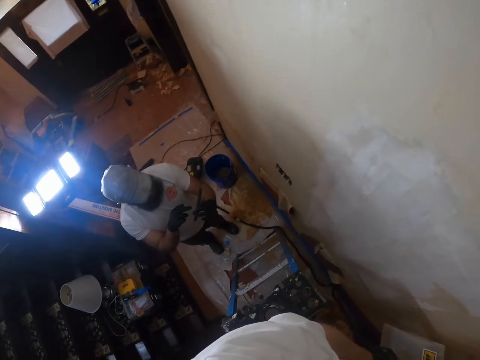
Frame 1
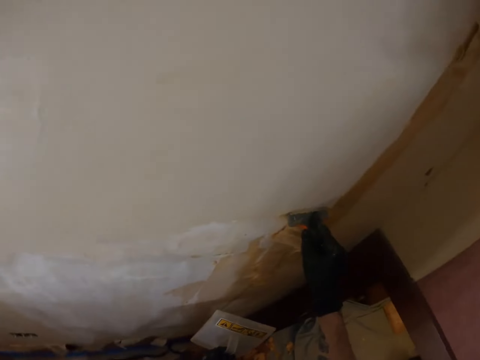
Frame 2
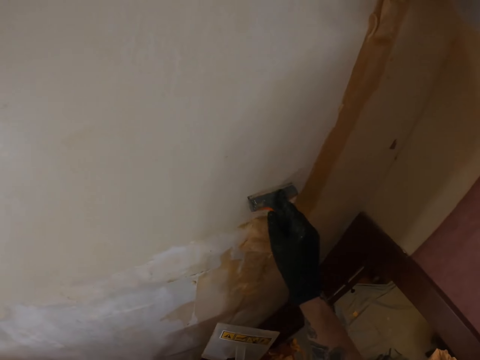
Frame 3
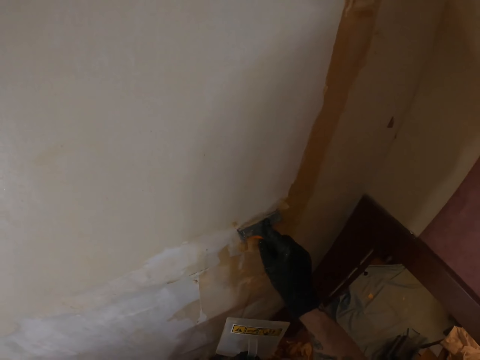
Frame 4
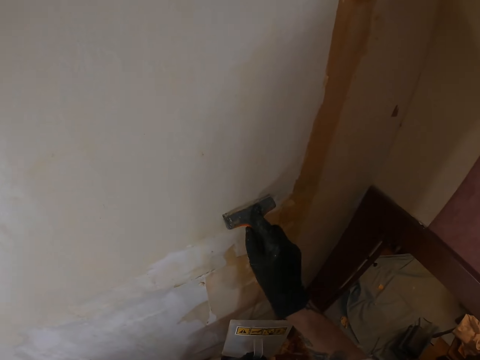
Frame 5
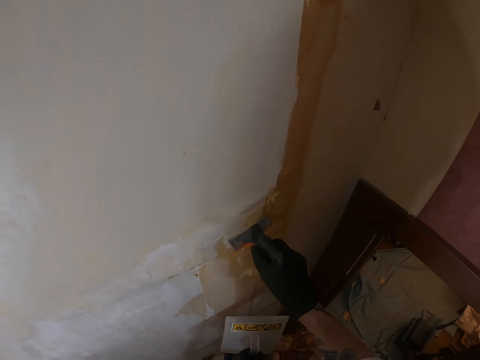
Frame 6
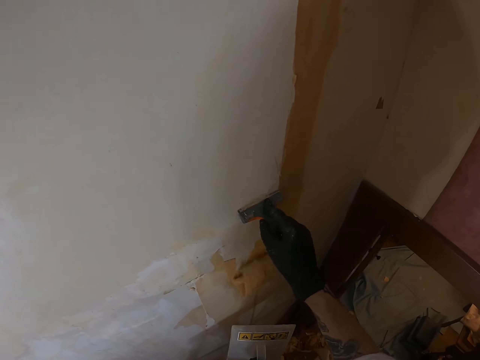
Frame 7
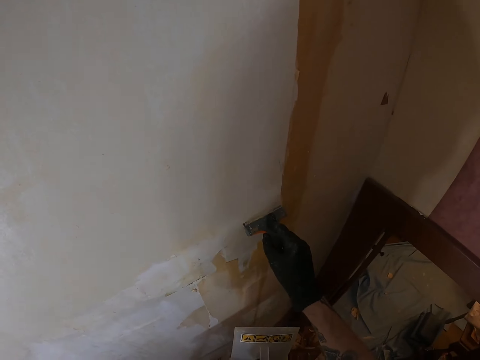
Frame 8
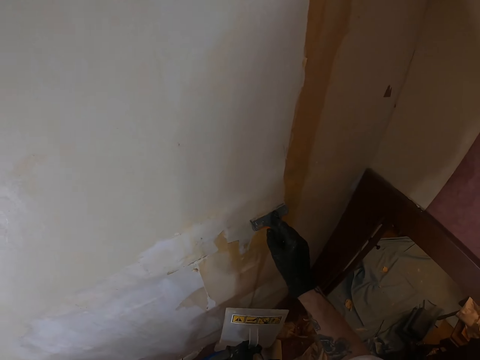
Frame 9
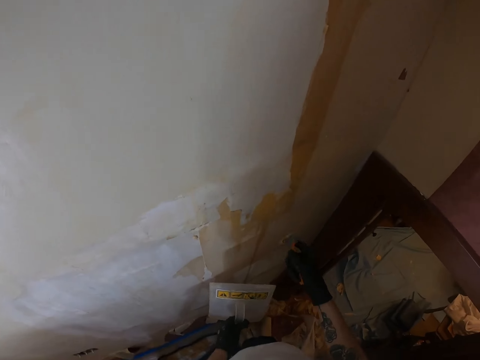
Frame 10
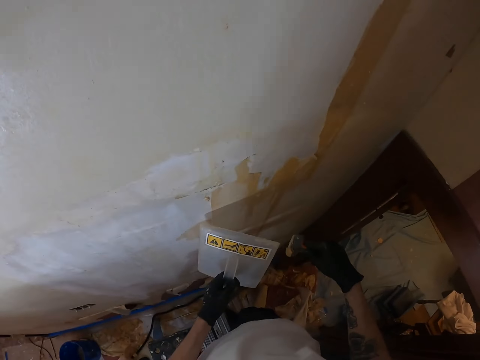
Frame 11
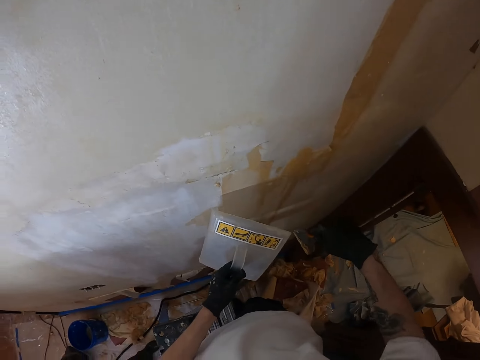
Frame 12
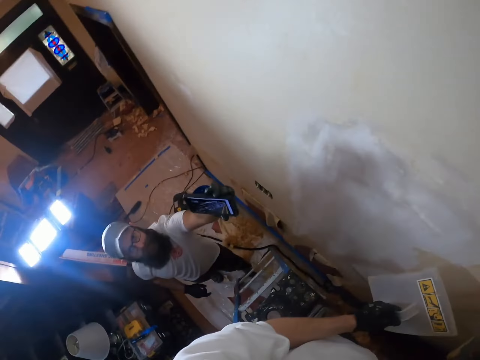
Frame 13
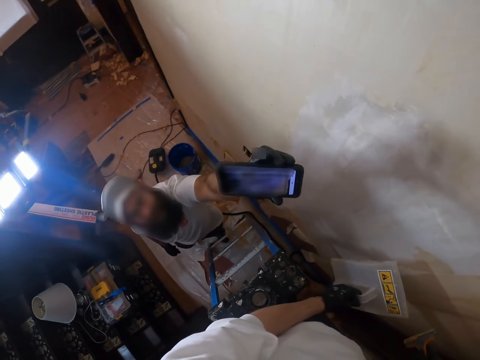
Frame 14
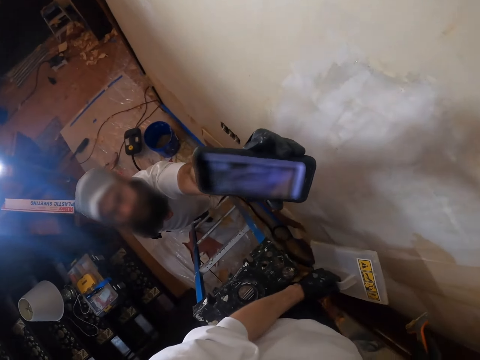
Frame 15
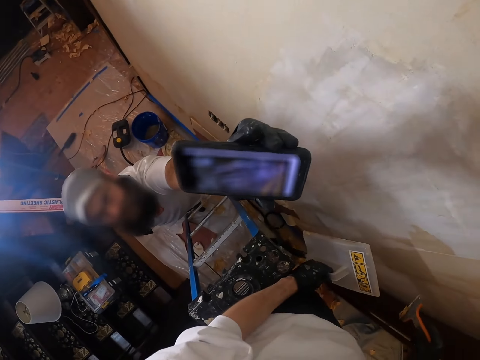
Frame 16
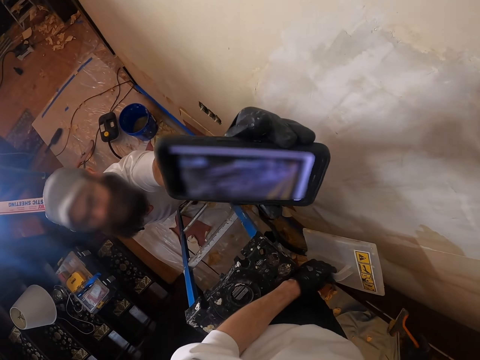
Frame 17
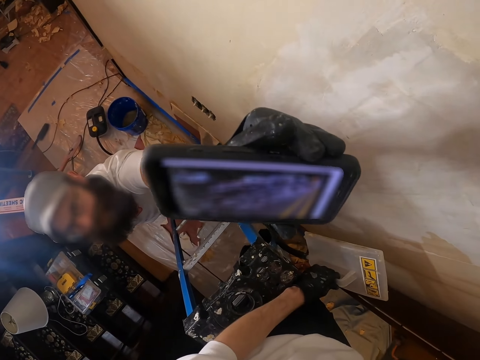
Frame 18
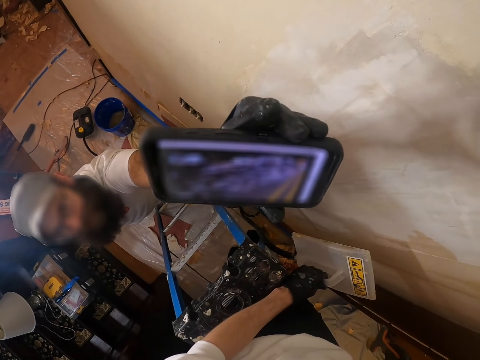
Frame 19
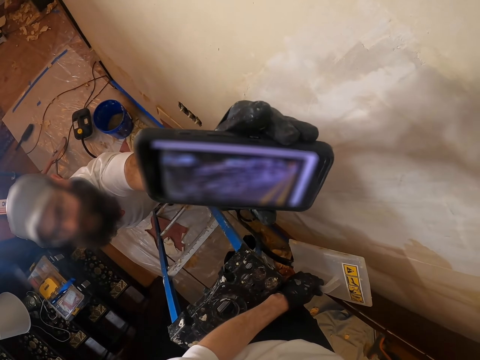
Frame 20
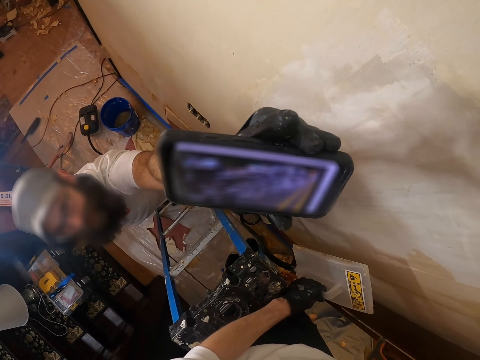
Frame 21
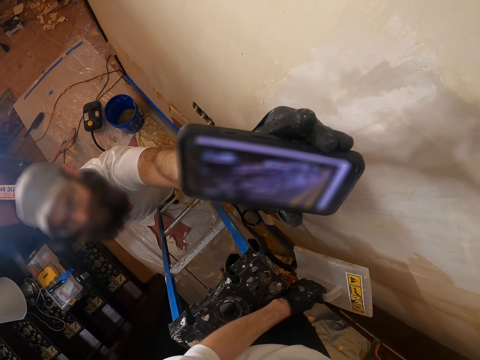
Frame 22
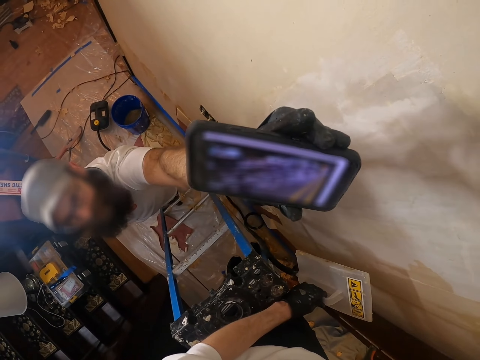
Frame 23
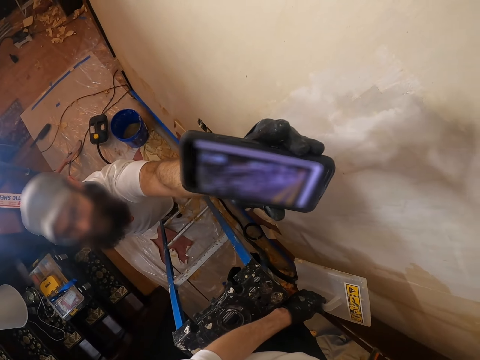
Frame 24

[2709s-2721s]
The camera wearer looks around. They remove old paint from the wall with a putty knife. They remove the paint using something. A person shows the camera wearer the phone.

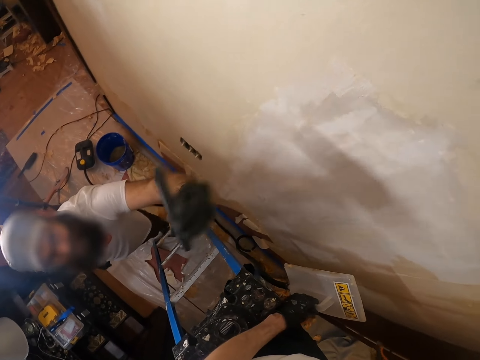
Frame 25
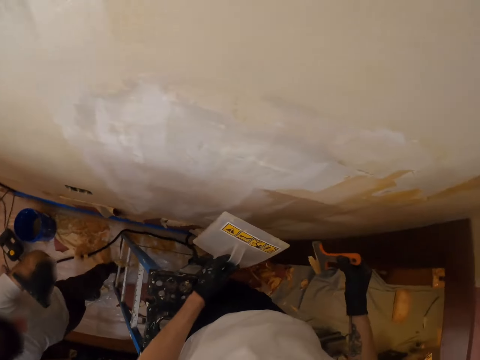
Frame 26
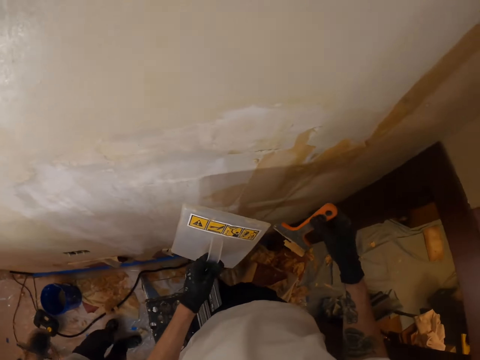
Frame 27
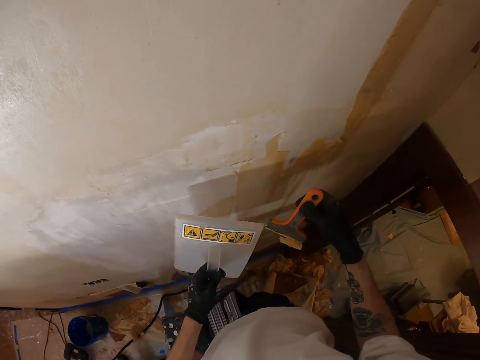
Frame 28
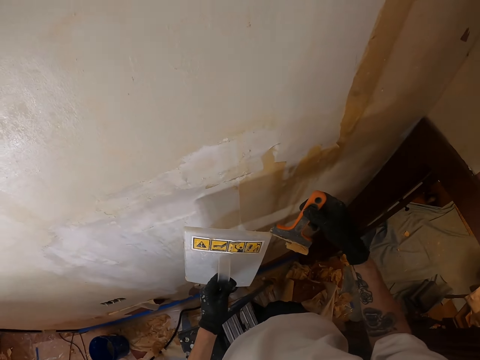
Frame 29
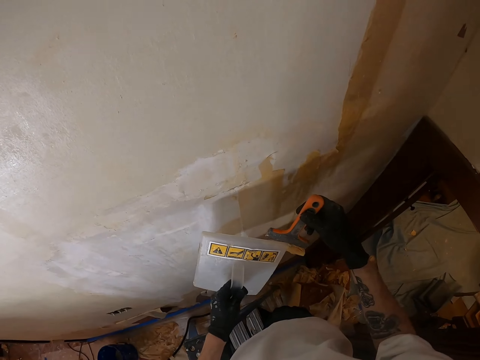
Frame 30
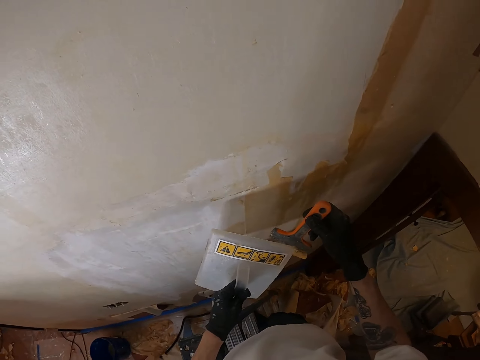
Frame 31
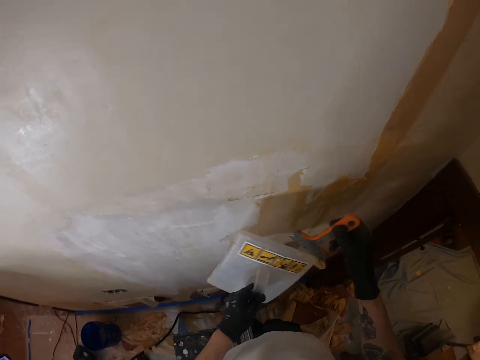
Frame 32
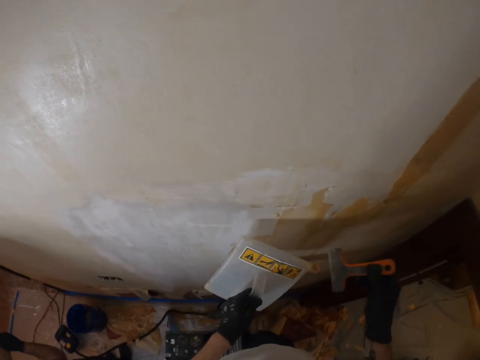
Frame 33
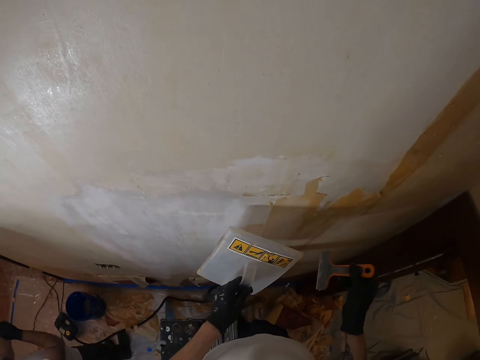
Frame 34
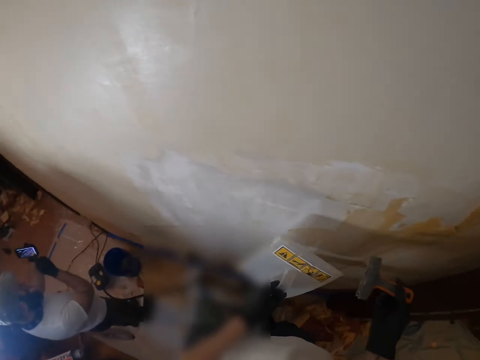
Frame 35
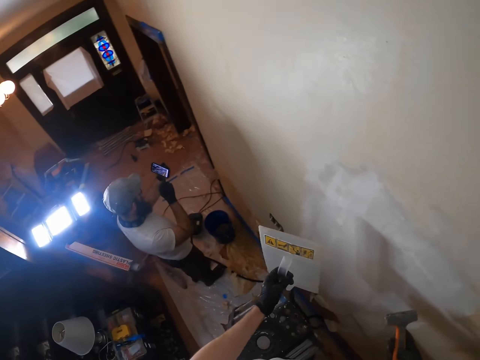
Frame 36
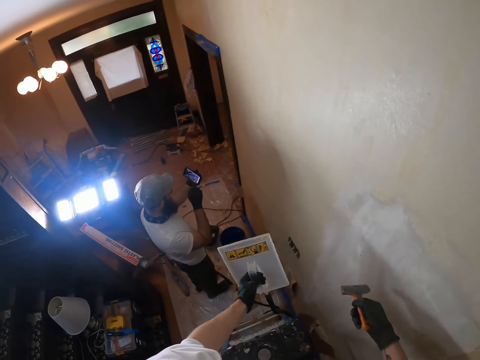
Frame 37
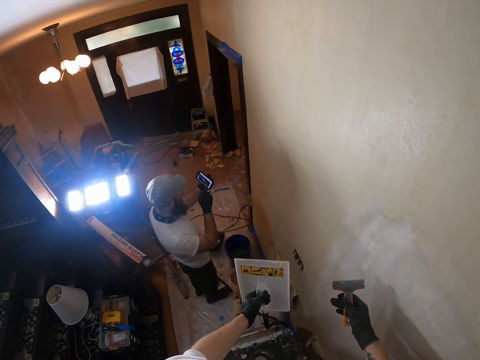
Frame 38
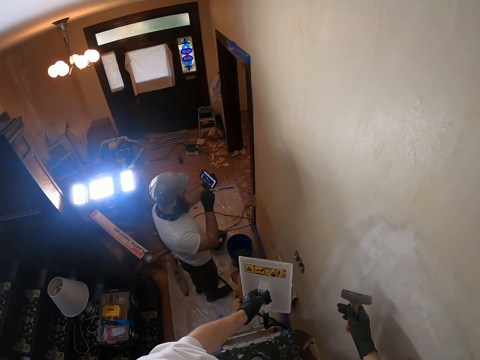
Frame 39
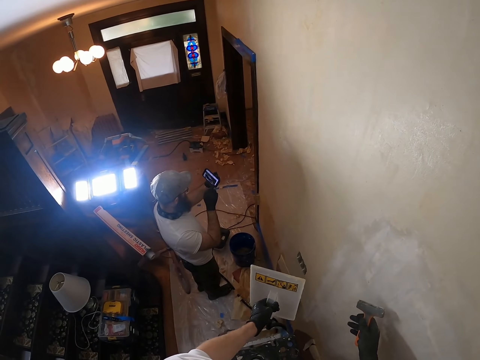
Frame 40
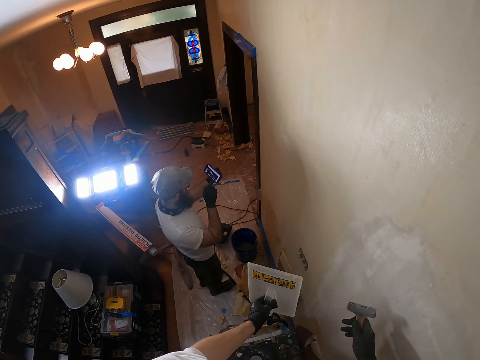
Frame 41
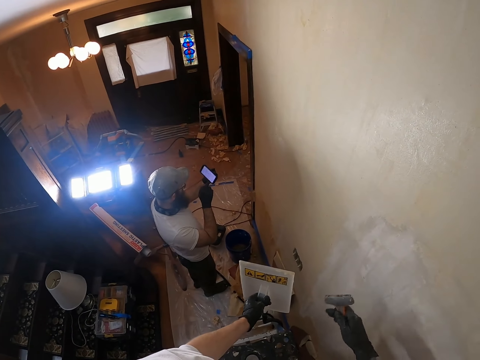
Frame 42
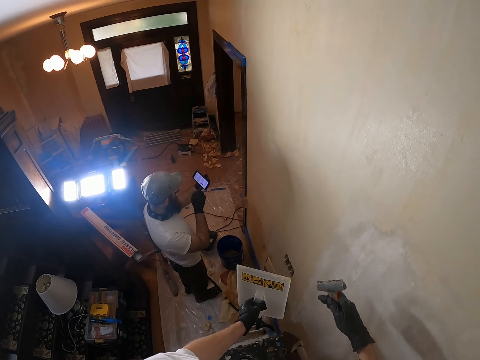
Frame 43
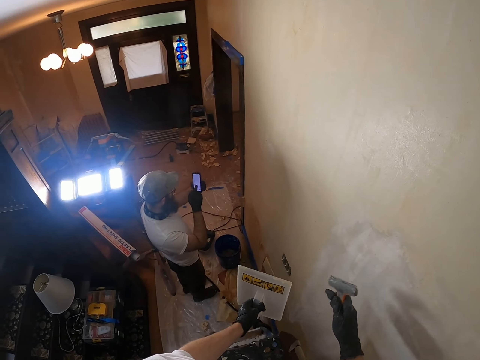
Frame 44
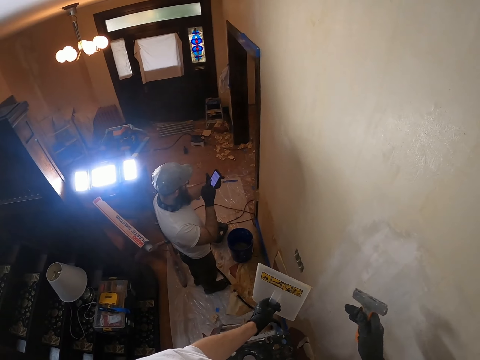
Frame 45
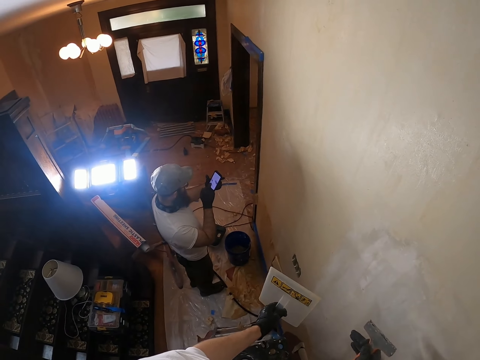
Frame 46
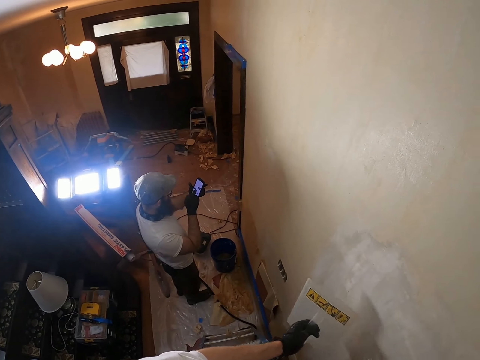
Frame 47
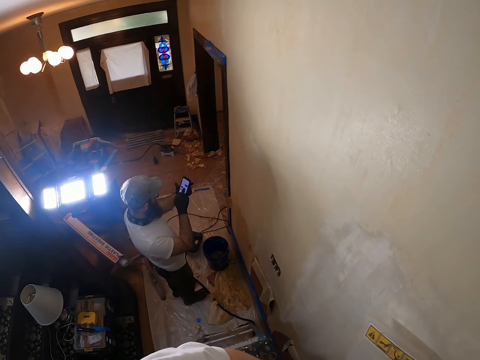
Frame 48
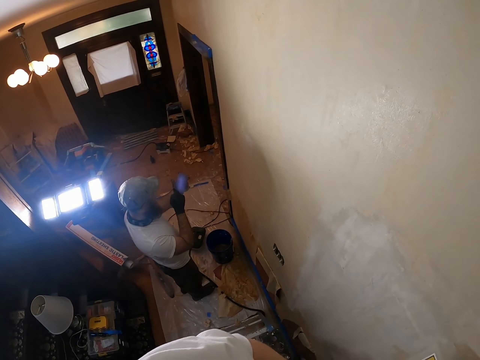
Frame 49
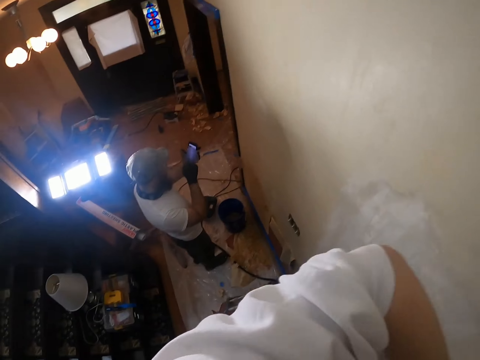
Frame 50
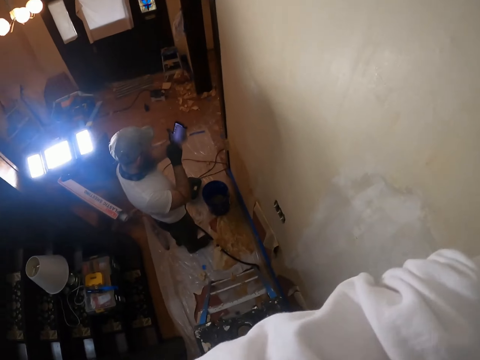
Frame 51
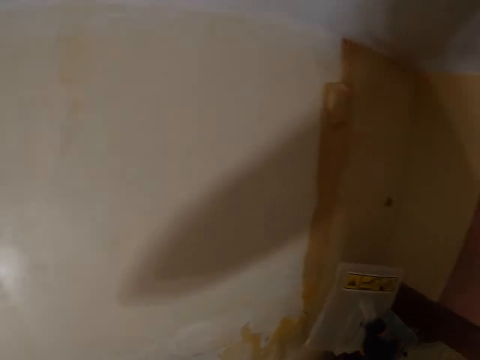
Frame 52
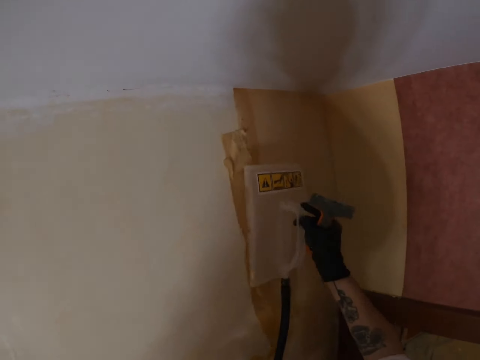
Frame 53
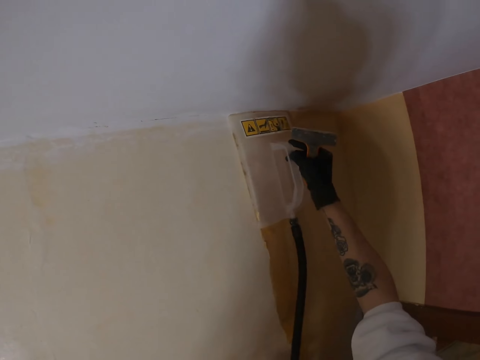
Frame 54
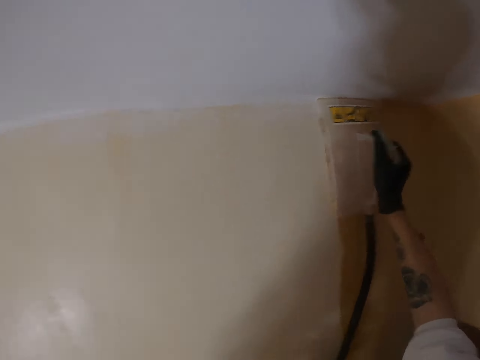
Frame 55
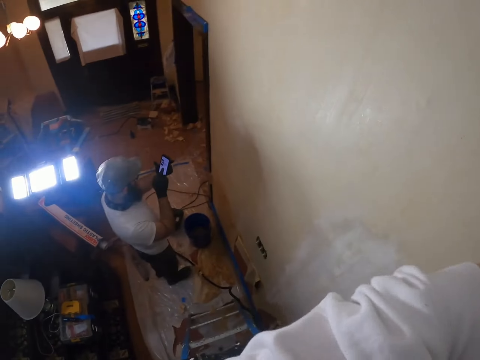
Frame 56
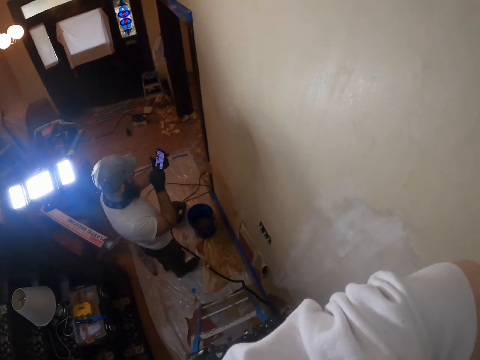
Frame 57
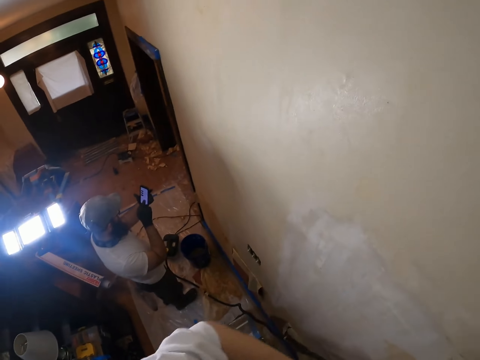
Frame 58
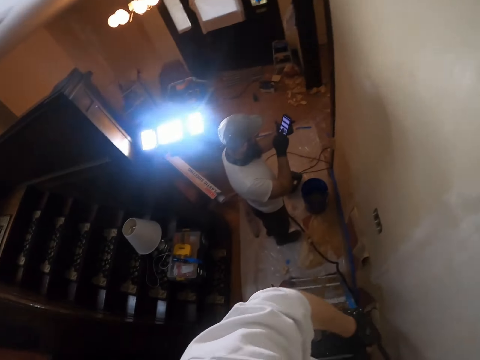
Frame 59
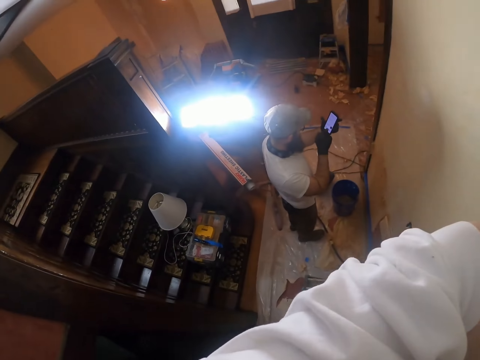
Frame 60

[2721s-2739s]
The camera wearer looks around. They do something with a putty knife. They remove the paint using something. They look around. A person uses the phone. The camera wearer hits the wall with the putty knife. They look around. They soften the glue with the wallpaper steamer. They do something.
